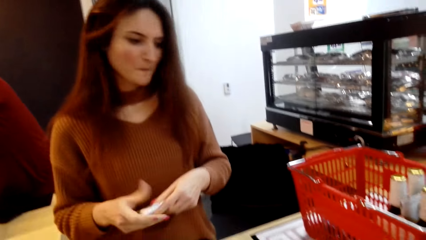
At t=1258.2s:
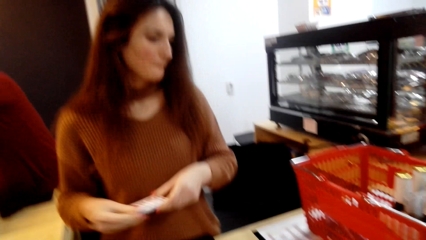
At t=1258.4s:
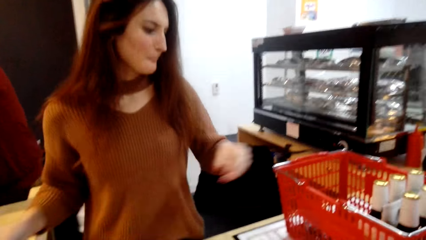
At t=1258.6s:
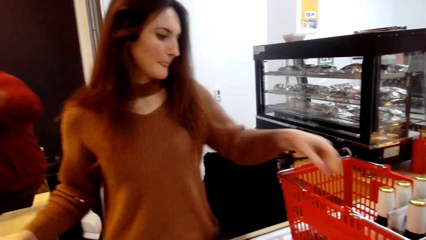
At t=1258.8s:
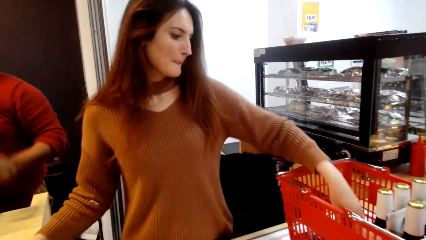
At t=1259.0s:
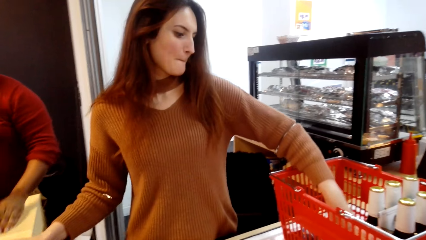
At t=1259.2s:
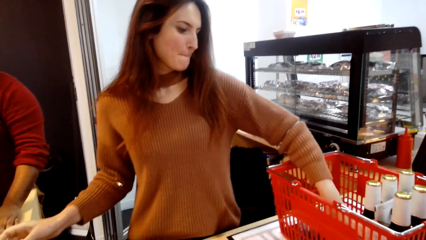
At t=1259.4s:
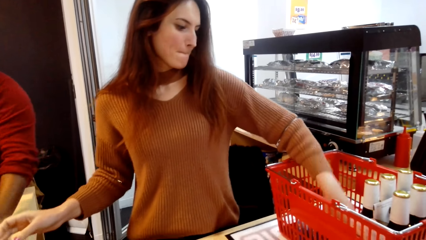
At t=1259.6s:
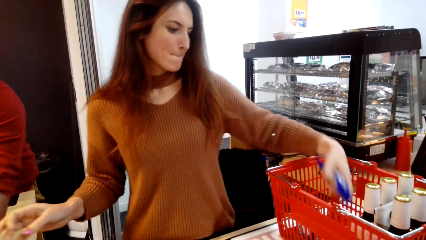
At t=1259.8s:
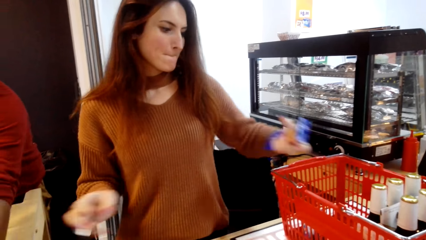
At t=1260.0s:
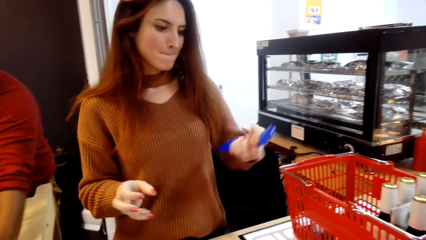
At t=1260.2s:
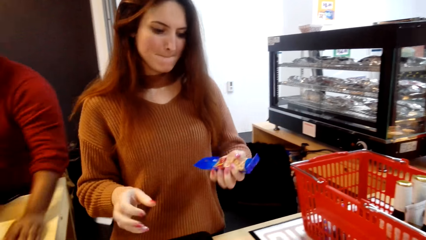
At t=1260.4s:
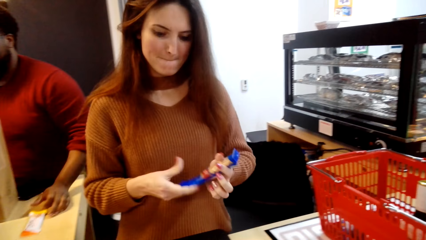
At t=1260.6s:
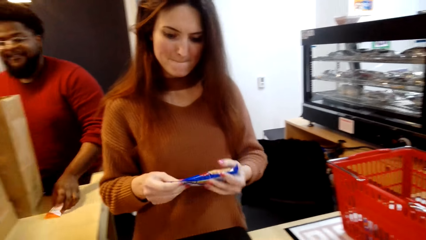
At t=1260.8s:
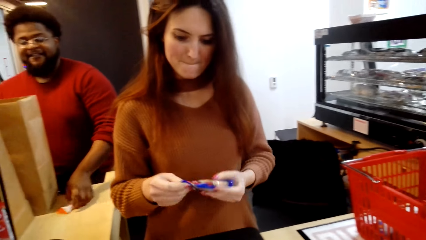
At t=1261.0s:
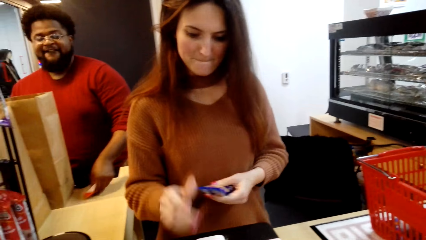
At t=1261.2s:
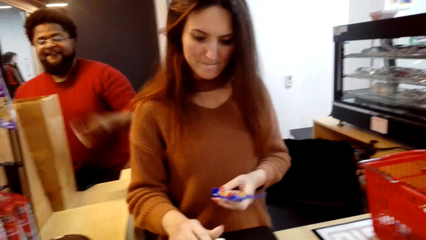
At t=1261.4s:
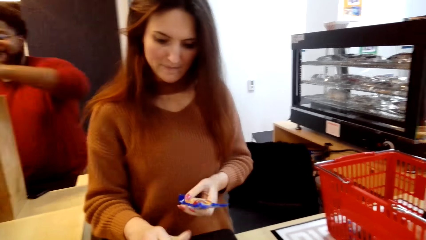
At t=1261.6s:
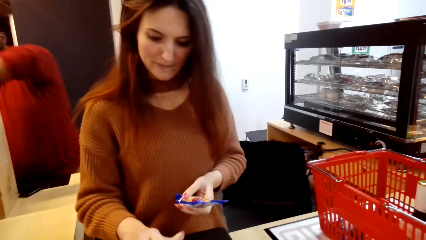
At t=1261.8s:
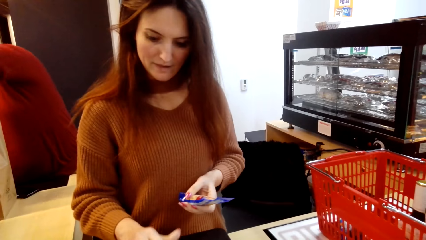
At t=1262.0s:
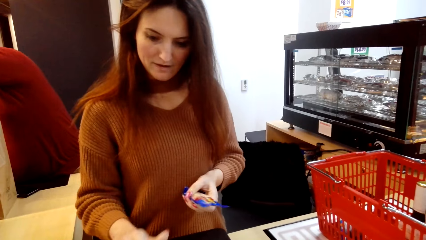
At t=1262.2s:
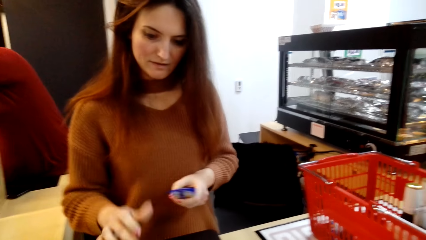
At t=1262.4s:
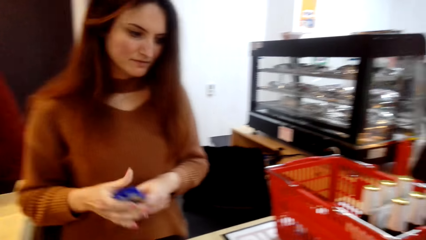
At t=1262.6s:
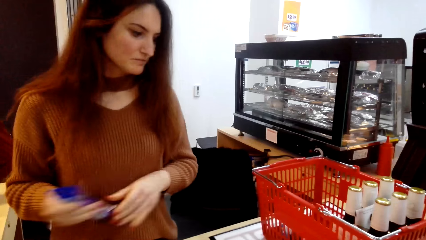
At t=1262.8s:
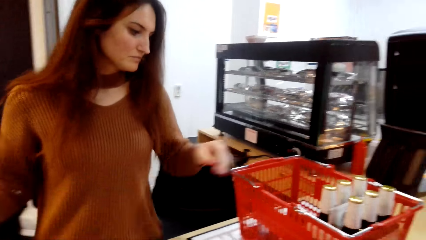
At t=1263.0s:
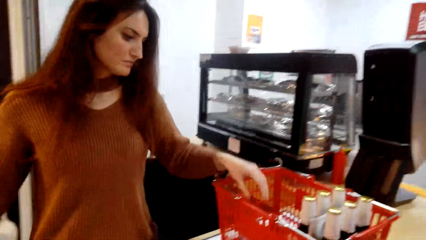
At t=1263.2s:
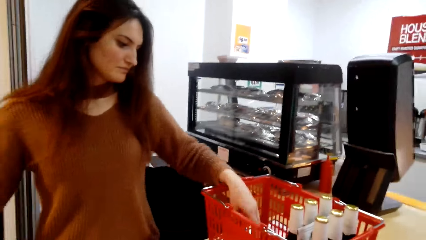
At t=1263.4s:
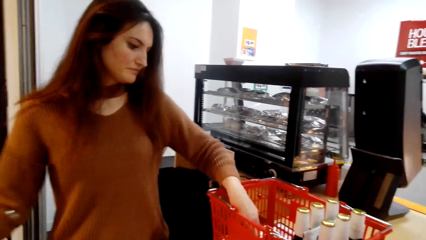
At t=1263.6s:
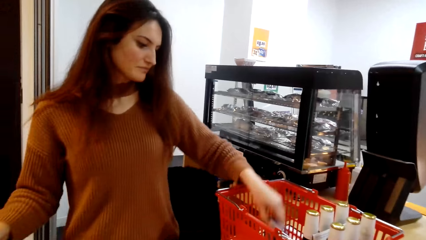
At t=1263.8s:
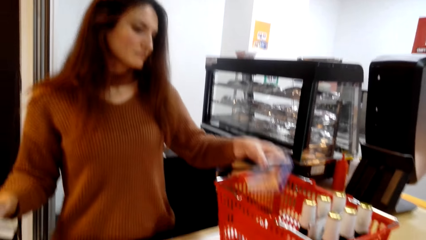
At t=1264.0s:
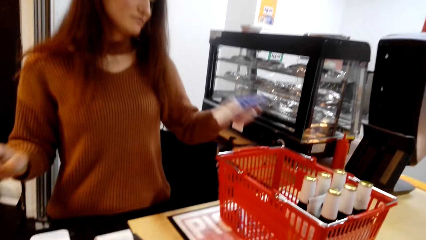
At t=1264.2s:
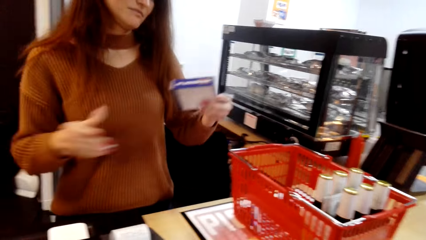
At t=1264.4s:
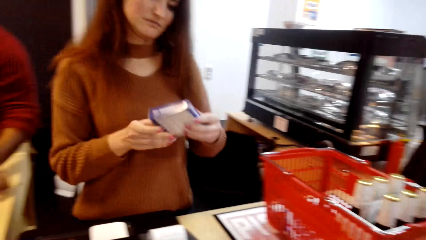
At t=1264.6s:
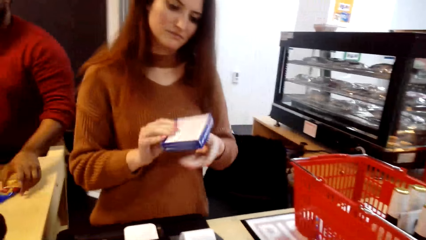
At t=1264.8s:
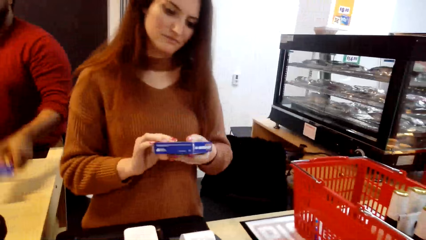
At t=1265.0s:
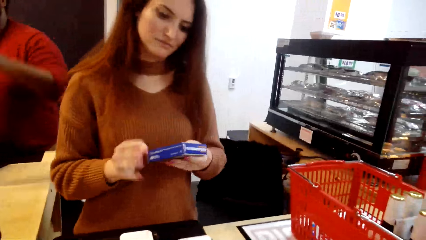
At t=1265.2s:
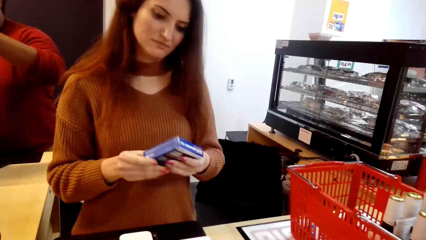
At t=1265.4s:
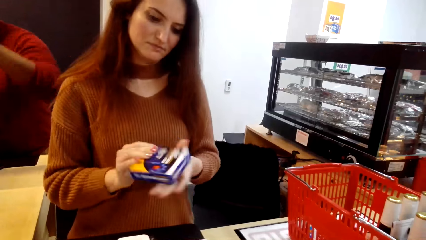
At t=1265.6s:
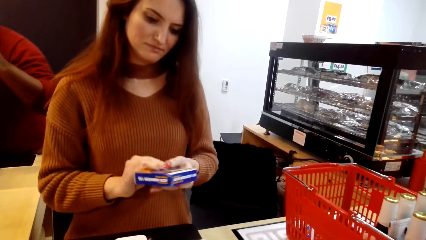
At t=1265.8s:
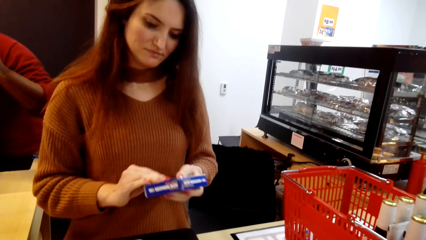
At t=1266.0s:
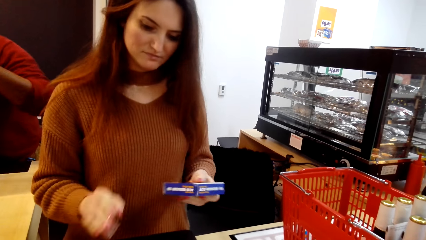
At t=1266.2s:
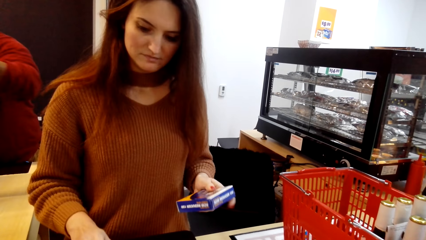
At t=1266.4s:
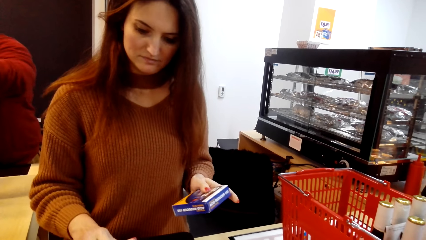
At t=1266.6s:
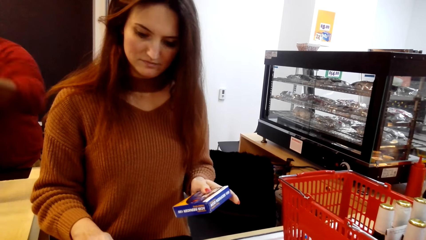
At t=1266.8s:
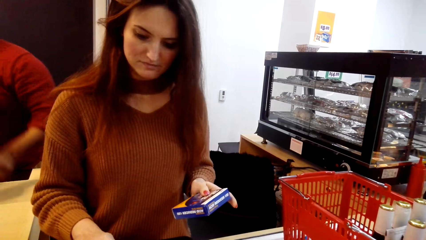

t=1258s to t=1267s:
A person counts the stuff on the basket.

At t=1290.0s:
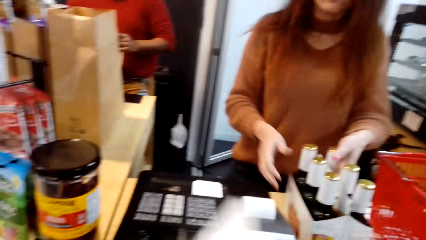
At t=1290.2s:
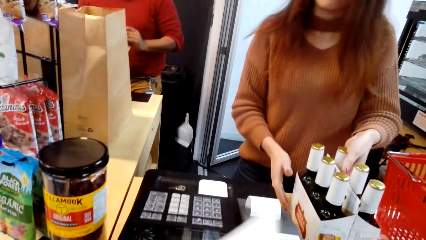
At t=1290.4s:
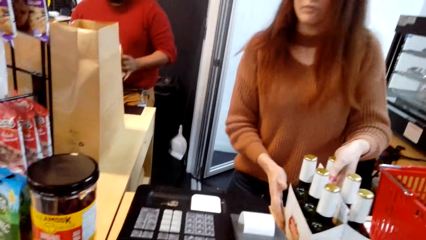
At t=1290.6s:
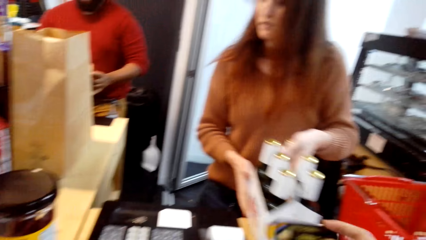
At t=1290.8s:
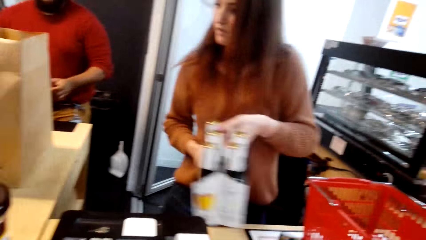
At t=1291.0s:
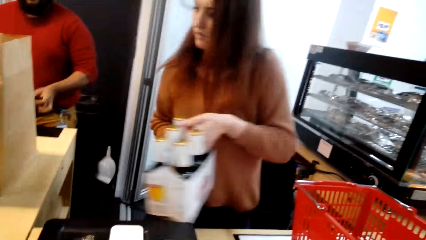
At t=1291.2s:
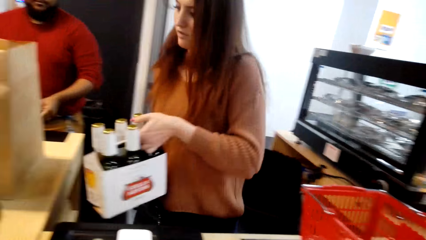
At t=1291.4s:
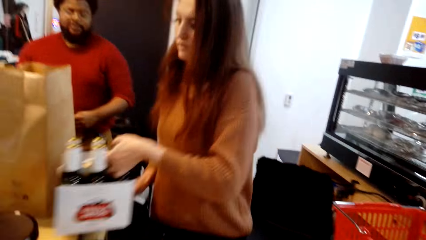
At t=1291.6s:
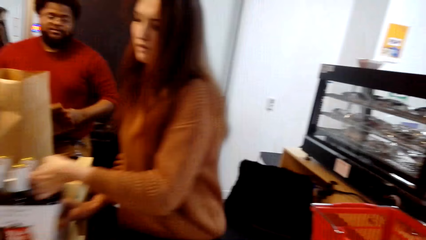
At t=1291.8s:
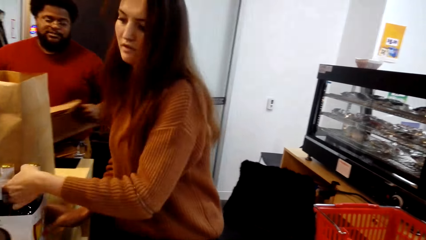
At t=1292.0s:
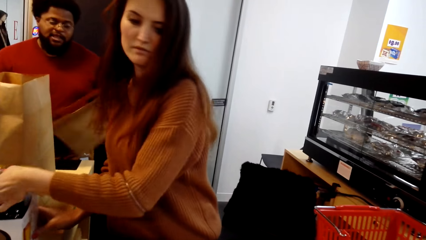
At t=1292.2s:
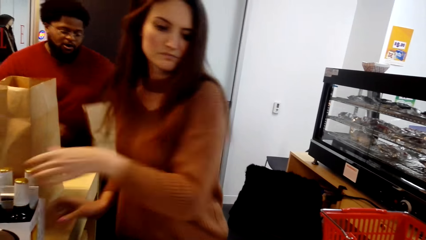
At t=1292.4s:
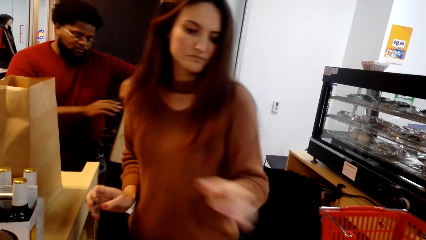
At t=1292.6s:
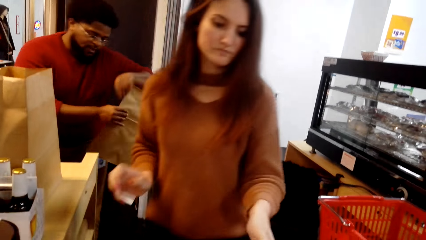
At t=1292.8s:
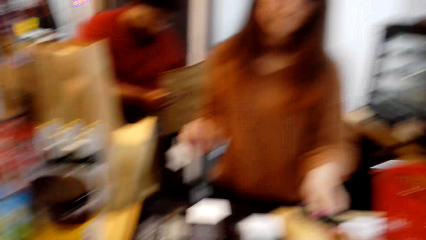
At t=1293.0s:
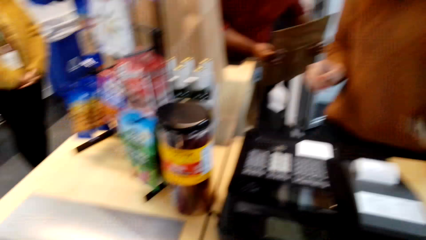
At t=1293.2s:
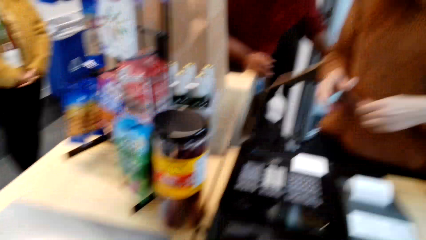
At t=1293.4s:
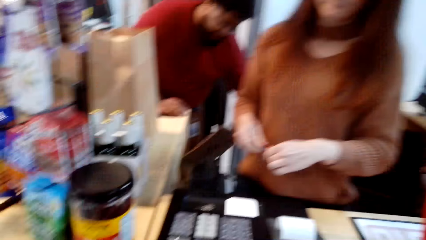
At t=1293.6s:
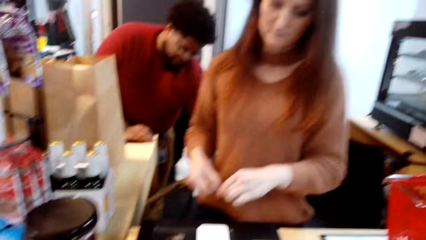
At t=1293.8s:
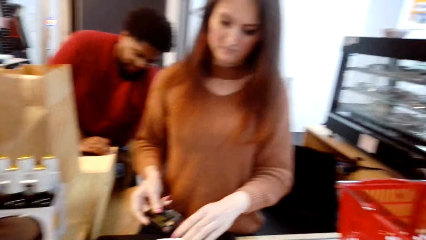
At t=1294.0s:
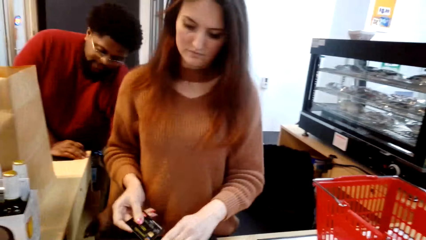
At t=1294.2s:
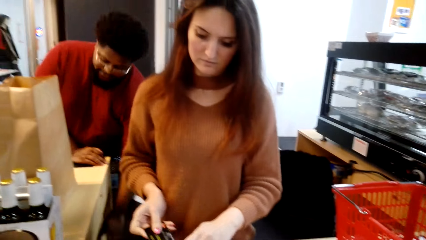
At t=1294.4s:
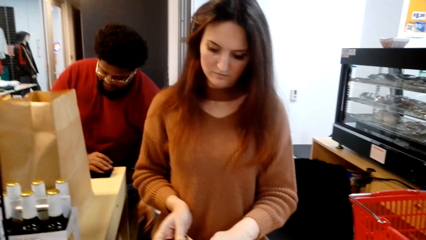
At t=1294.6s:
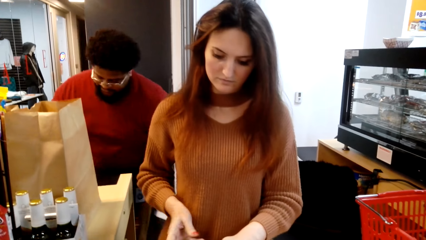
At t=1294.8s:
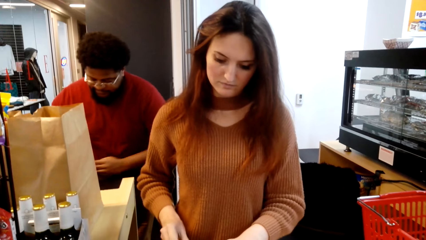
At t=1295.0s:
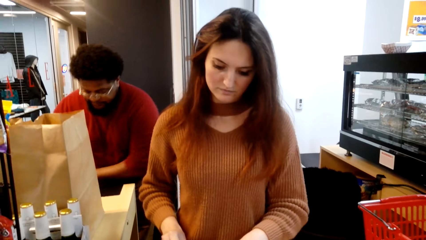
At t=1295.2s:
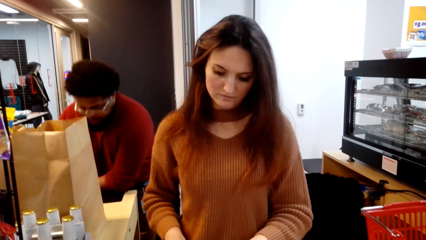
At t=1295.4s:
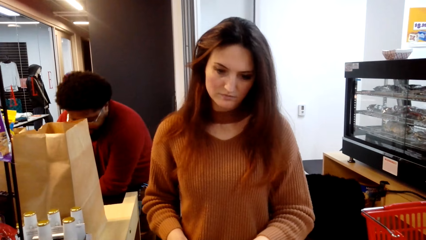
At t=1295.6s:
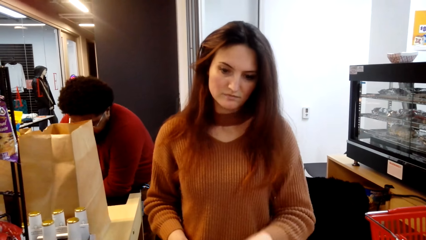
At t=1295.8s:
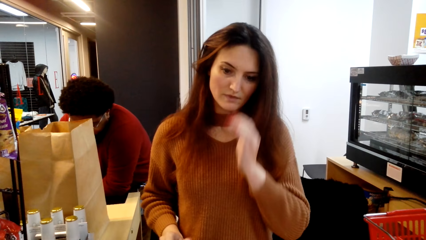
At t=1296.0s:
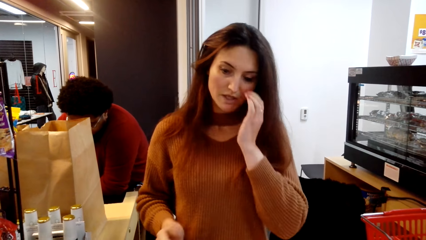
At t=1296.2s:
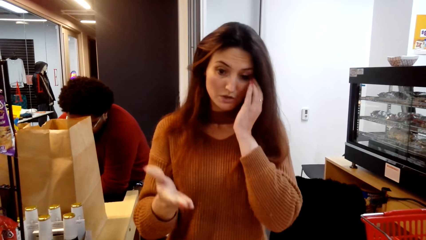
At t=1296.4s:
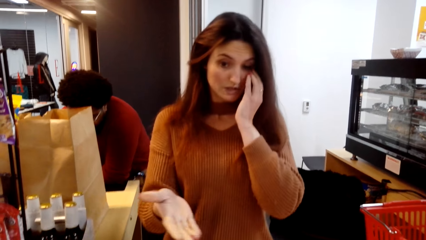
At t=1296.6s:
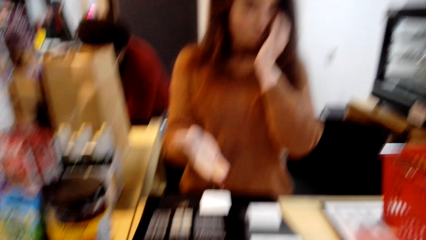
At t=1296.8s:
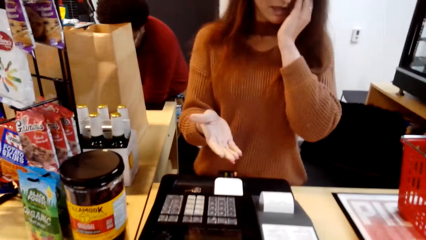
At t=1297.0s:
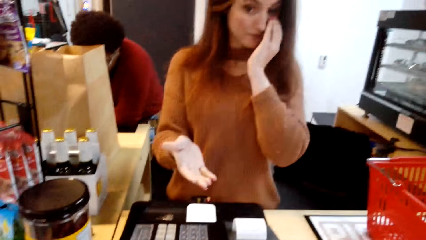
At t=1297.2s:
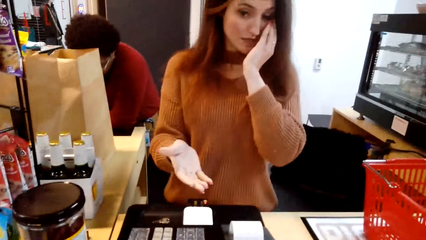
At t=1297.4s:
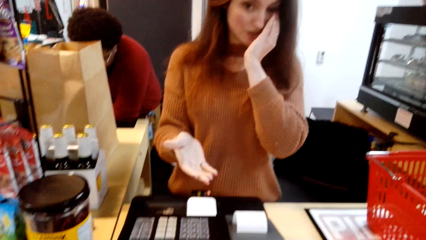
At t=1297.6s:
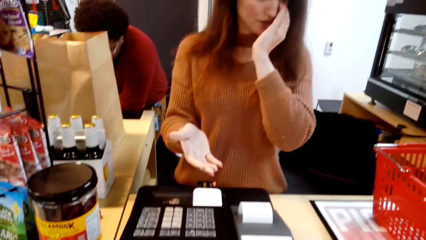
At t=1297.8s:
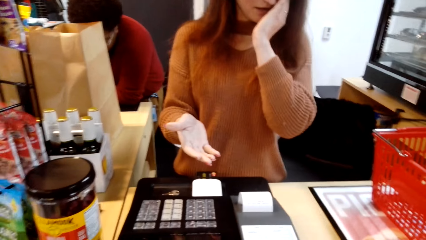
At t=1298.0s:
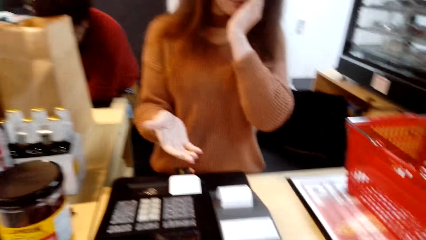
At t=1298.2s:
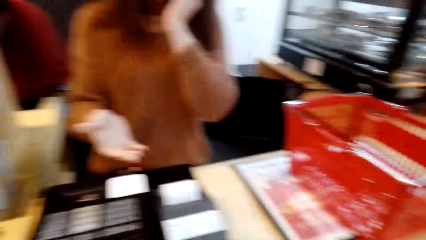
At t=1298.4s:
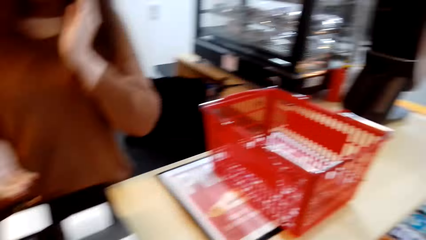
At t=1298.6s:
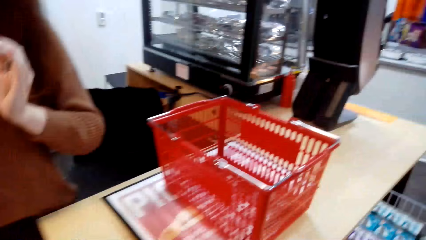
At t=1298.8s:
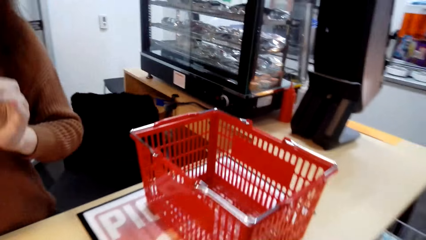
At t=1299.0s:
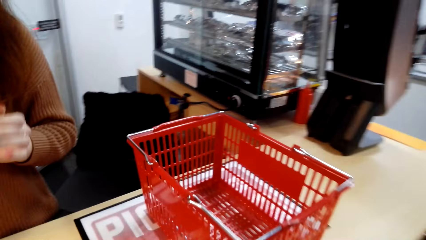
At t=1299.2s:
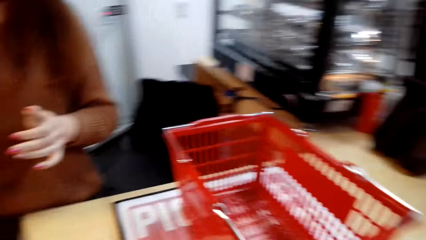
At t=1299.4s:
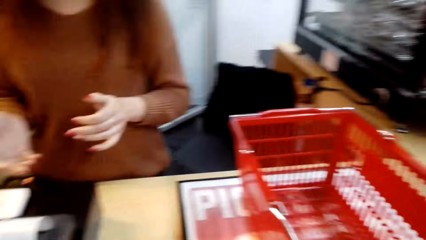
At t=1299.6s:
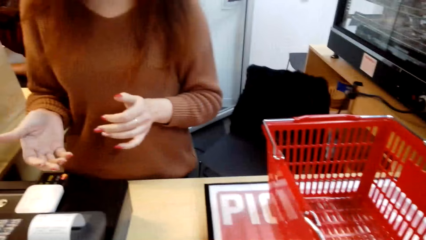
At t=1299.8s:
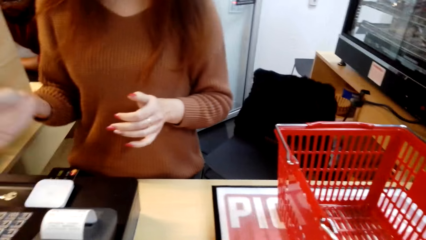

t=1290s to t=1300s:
A person puts aside the items. The camera wearer talks to the person.
